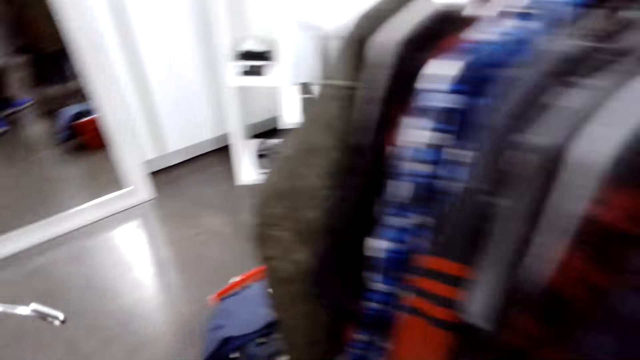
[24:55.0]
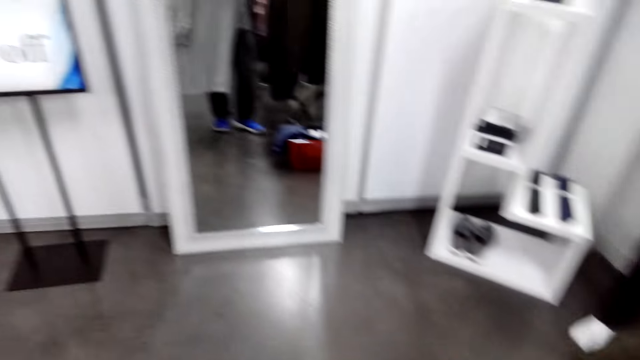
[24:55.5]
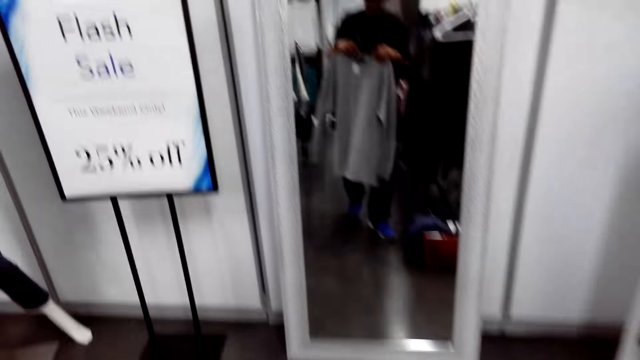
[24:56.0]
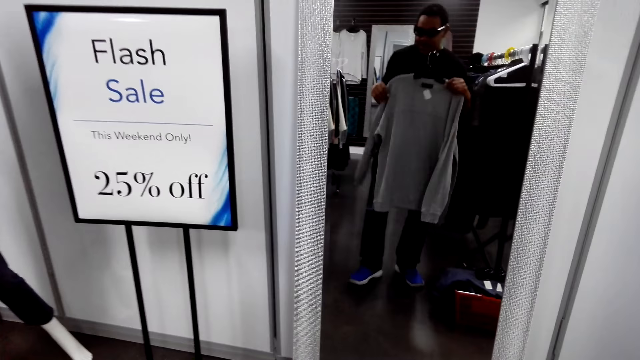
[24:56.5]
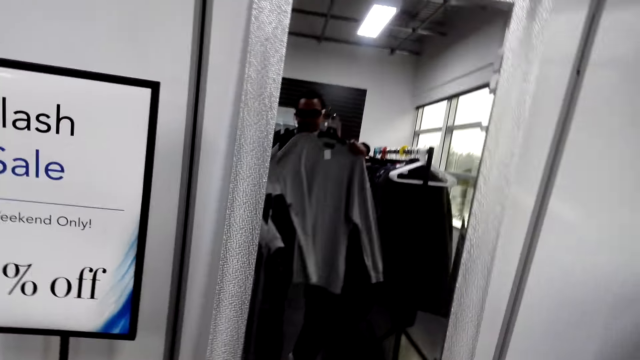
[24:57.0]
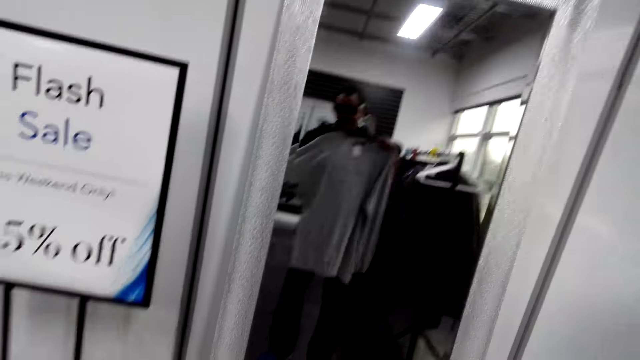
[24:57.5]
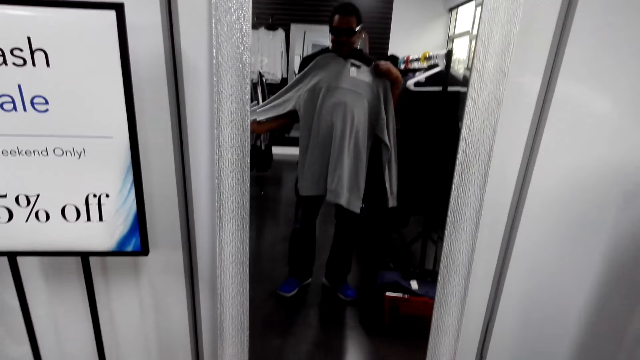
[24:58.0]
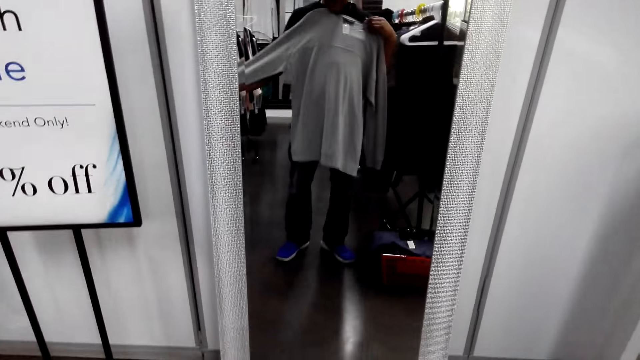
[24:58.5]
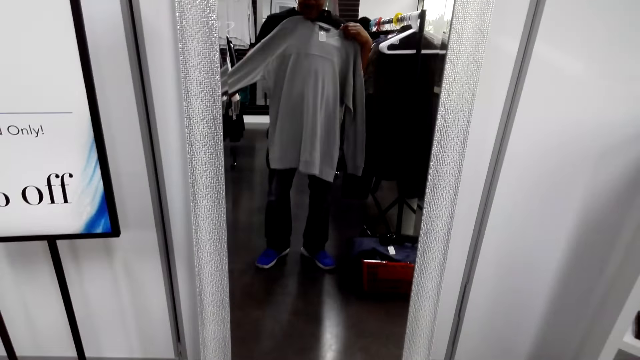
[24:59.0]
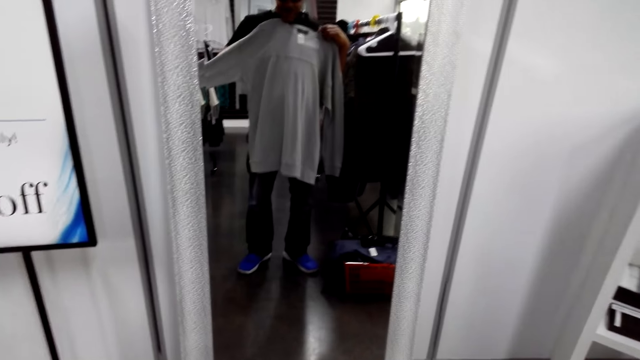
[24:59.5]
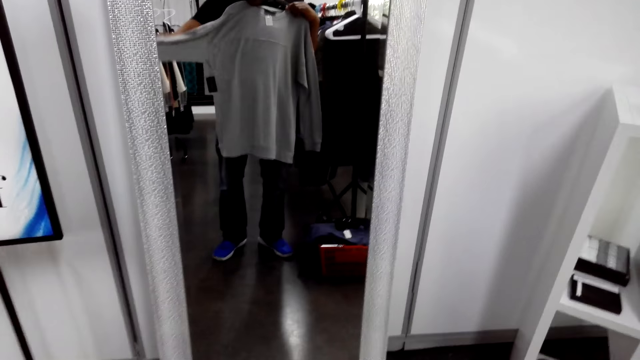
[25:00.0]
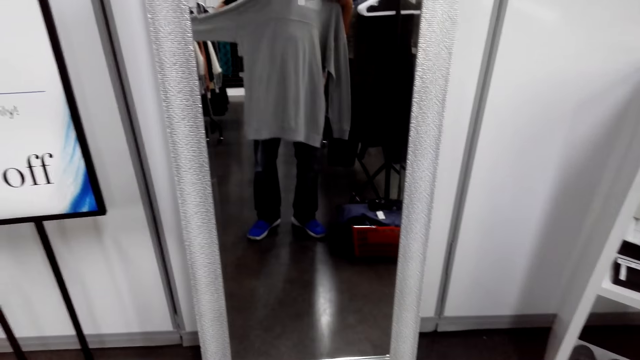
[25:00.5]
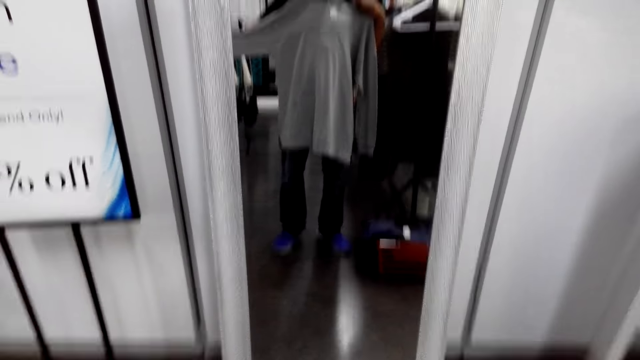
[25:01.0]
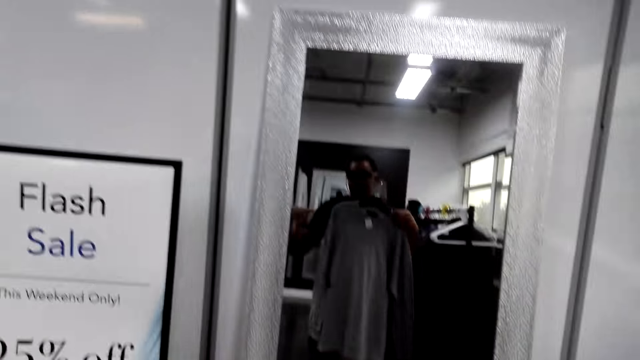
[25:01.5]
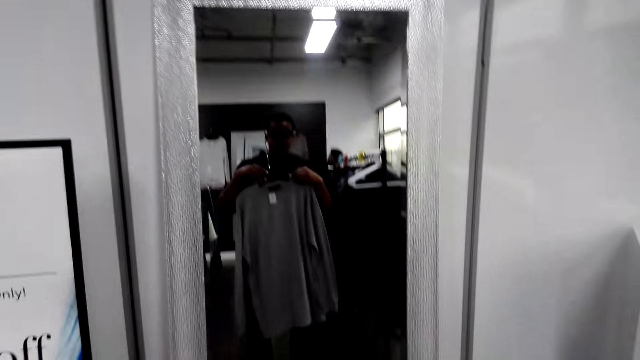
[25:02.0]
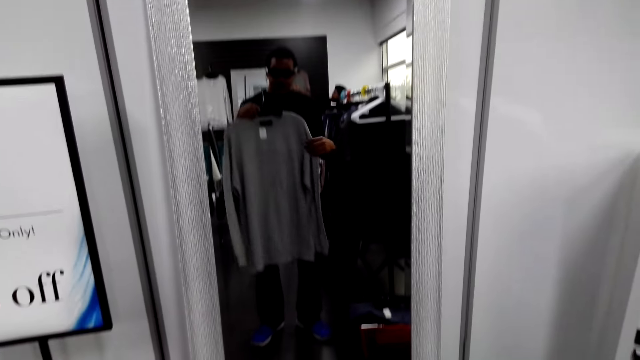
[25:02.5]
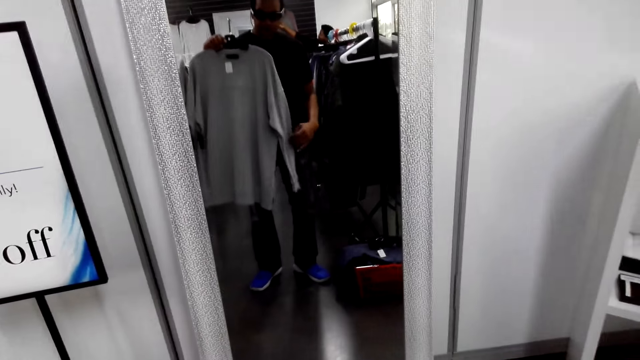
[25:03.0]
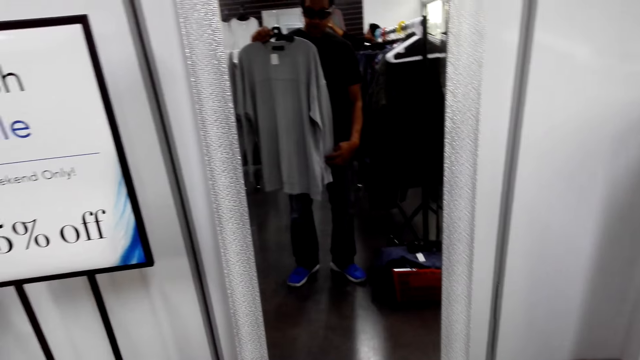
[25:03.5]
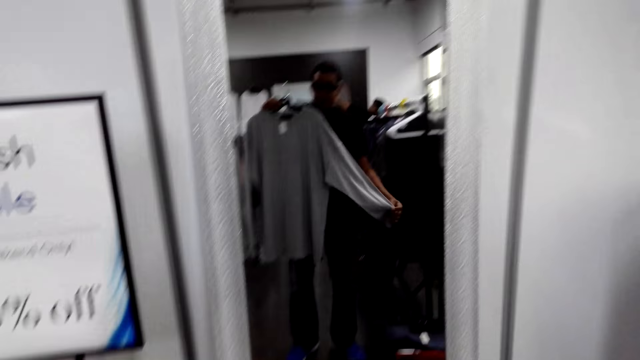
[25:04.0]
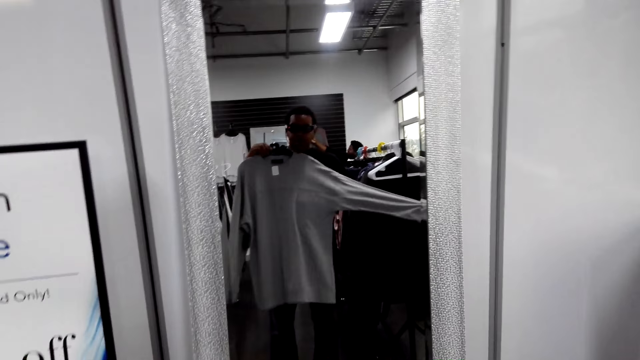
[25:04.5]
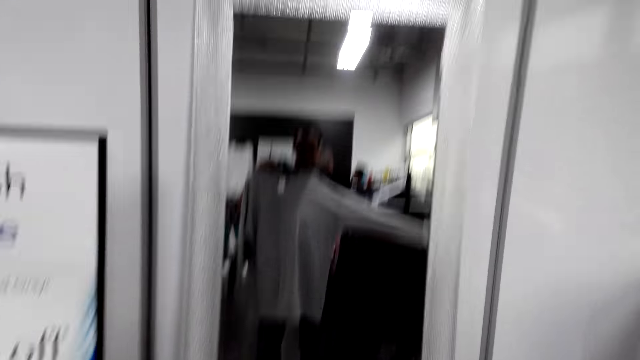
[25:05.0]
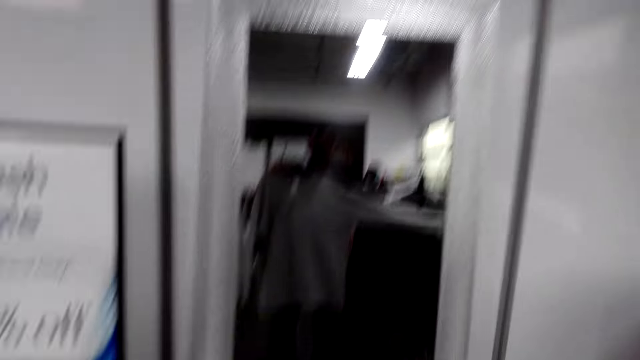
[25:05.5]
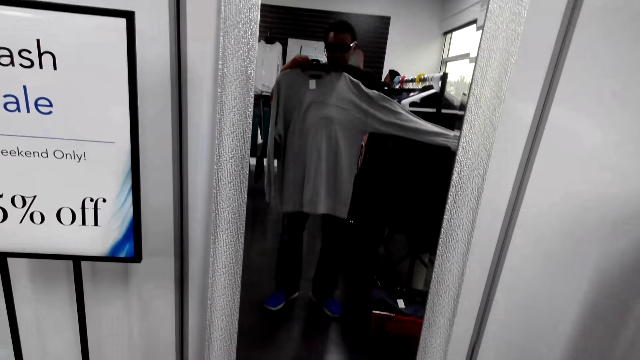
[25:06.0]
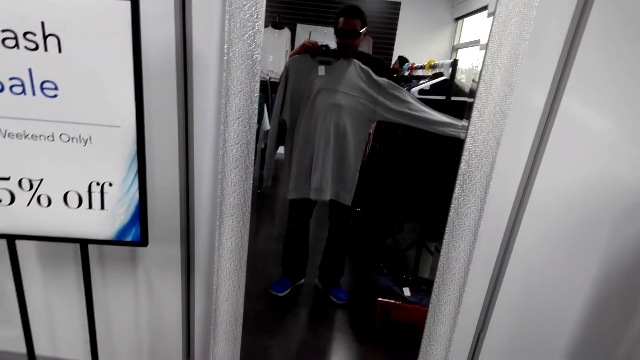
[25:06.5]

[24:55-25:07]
The camera wearer takes a sweatshirt. They hold the sweatshirt. They look in the mirror.

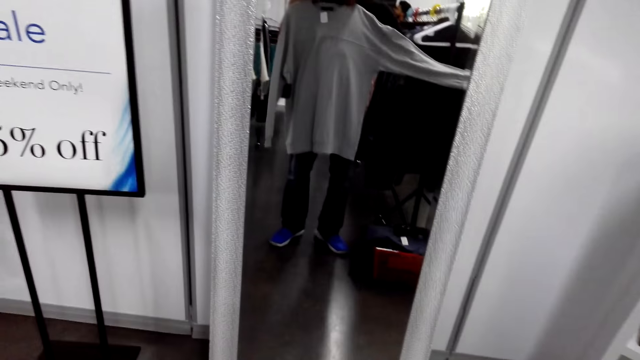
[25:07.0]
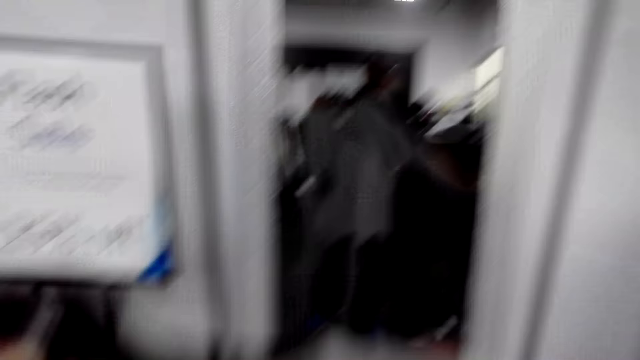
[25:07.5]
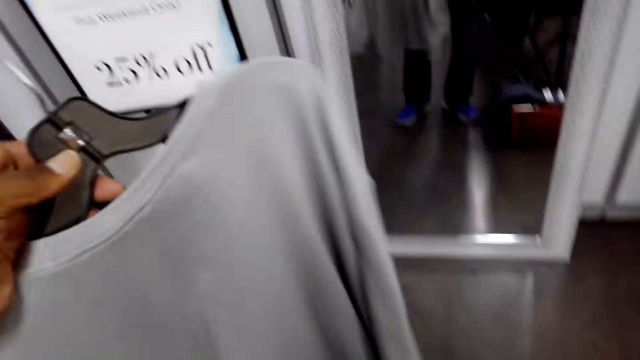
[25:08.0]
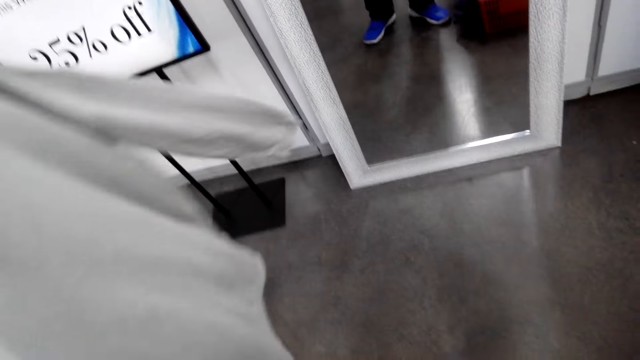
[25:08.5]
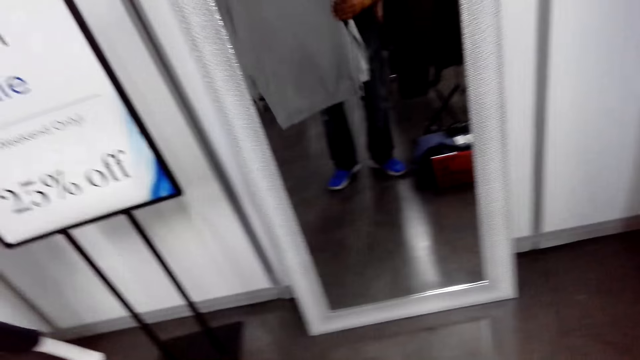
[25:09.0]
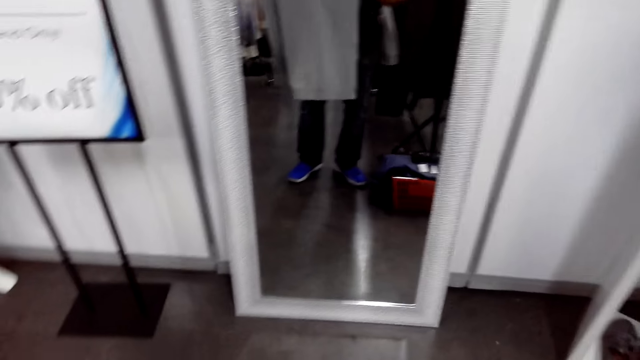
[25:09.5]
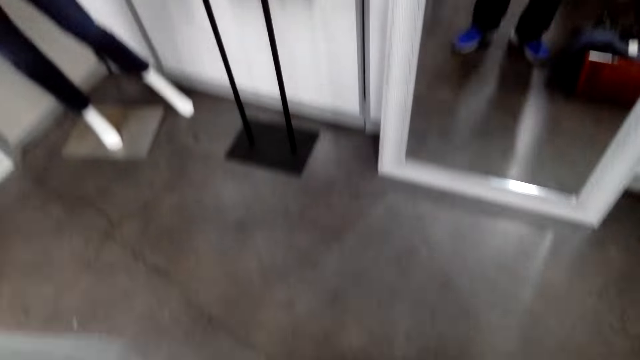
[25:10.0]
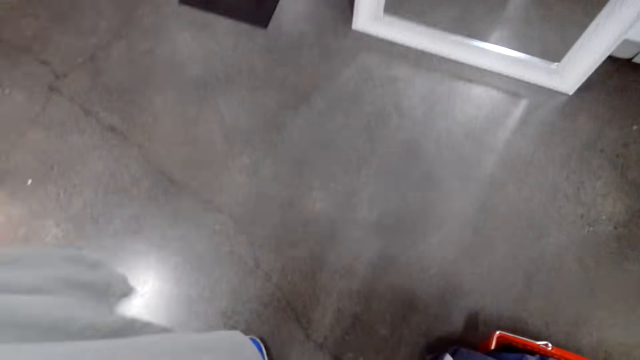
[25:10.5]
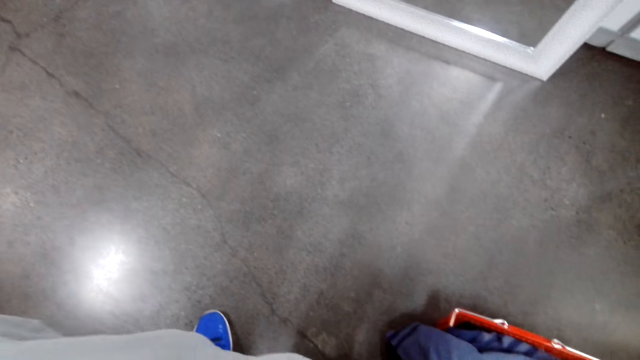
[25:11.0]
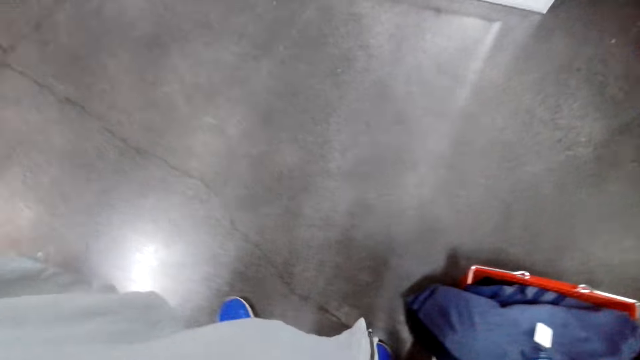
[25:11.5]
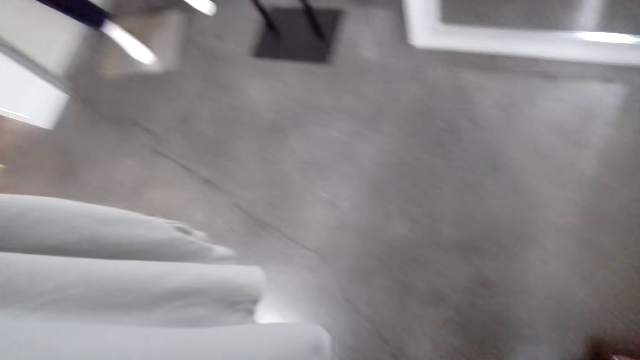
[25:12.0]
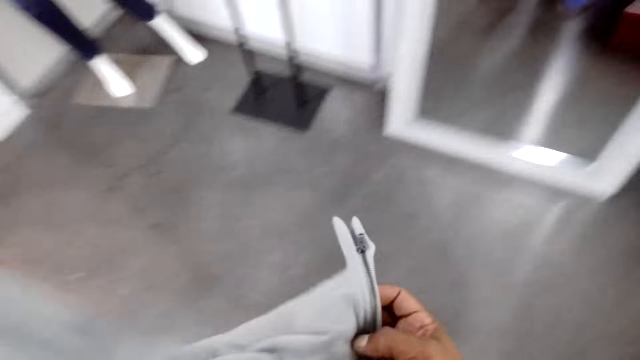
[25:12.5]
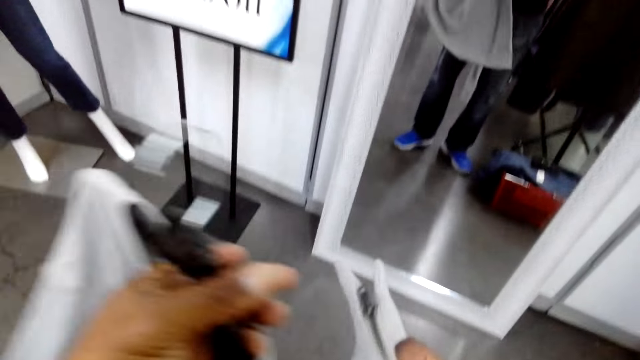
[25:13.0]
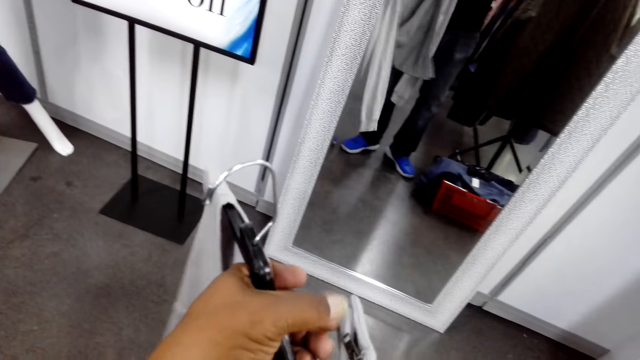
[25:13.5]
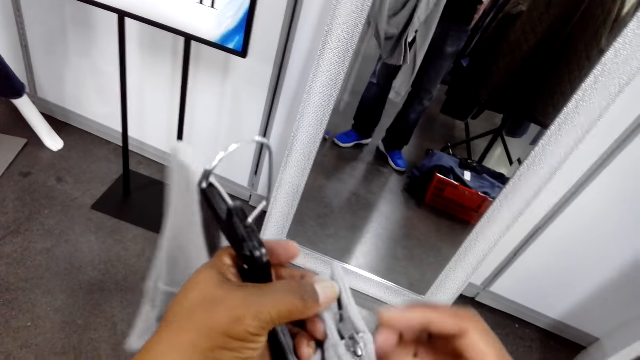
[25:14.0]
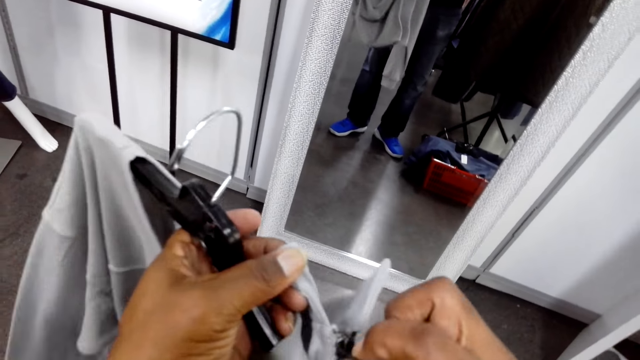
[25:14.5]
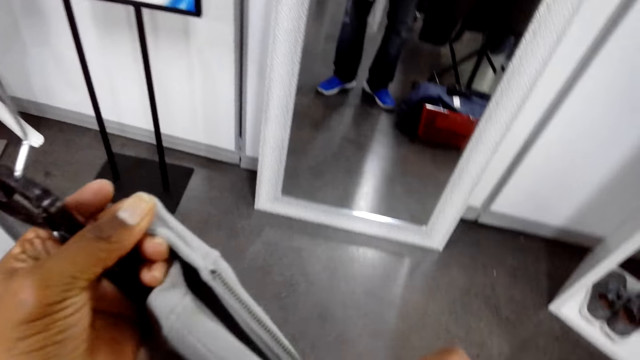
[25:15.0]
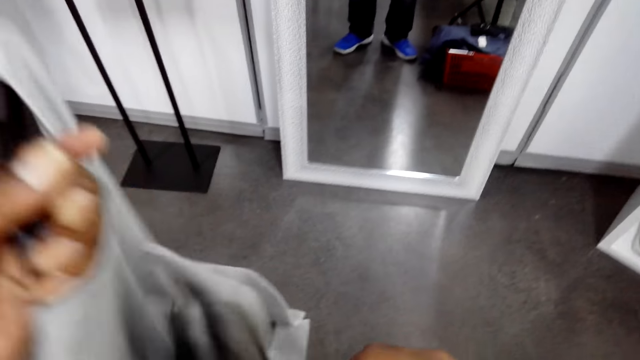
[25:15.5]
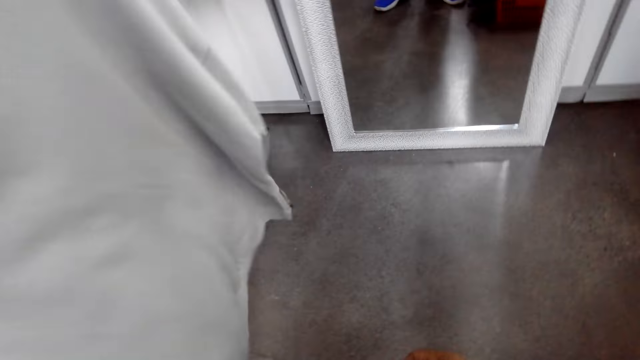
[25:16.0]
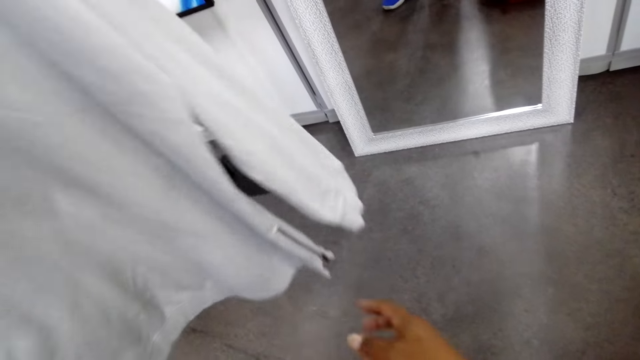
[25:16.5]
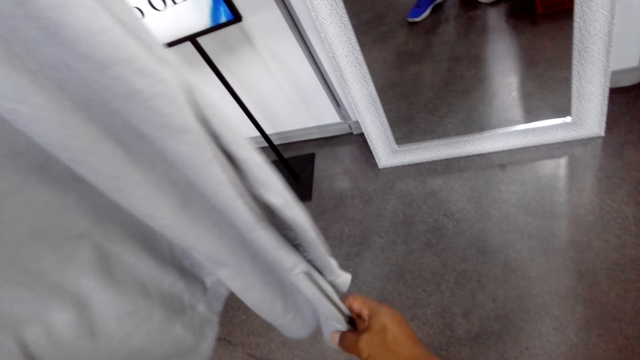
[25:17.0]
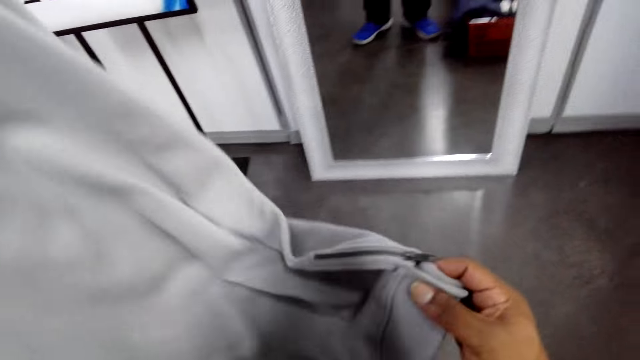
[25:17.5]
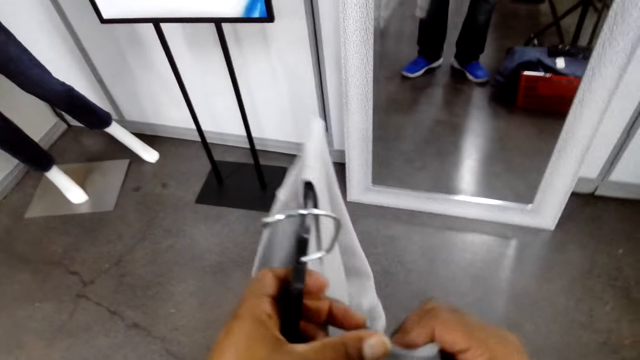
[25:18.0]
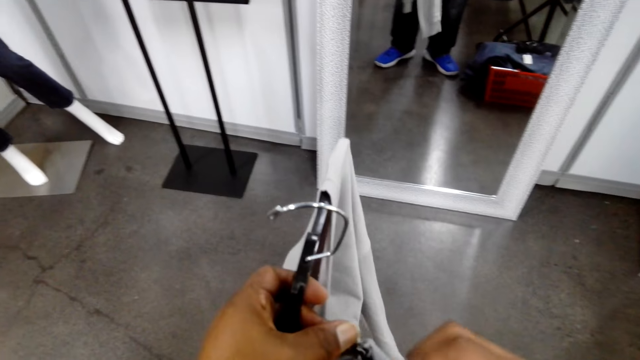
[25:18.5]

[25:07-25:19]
The camera wearer unzips the sweatshirt.
